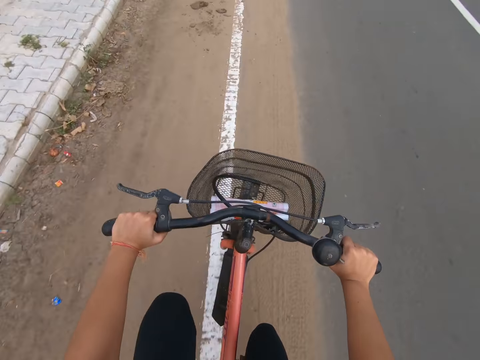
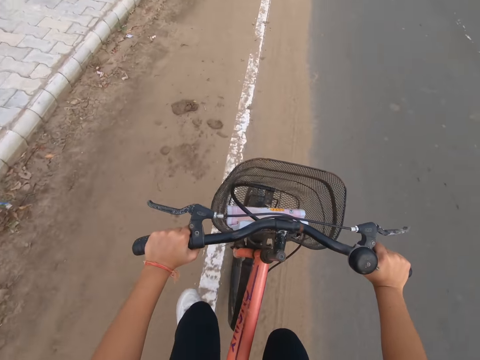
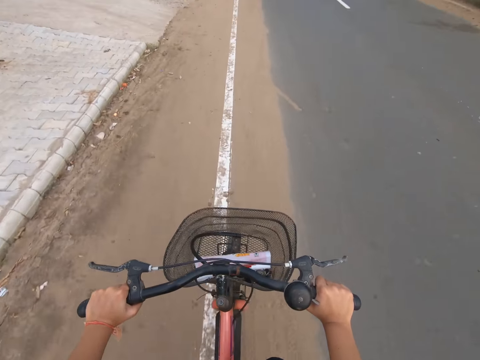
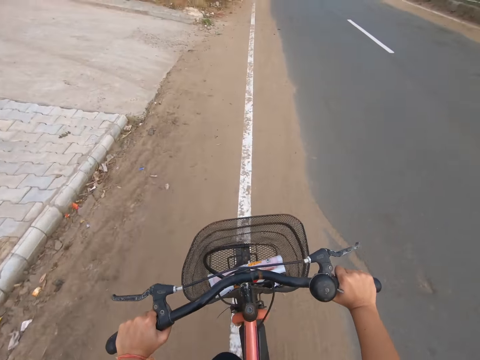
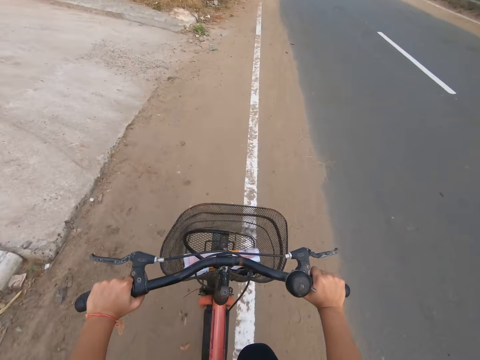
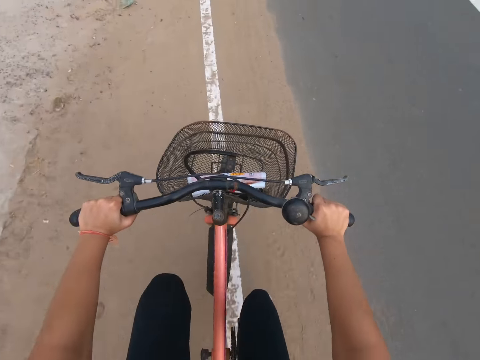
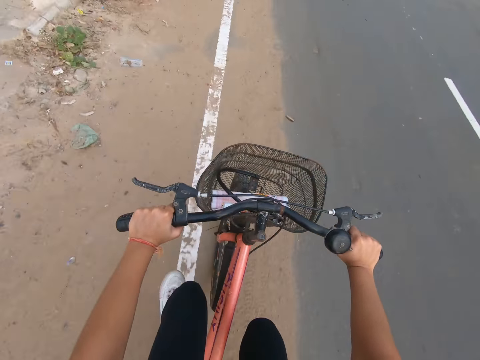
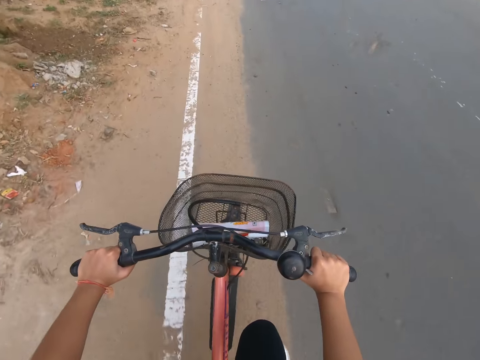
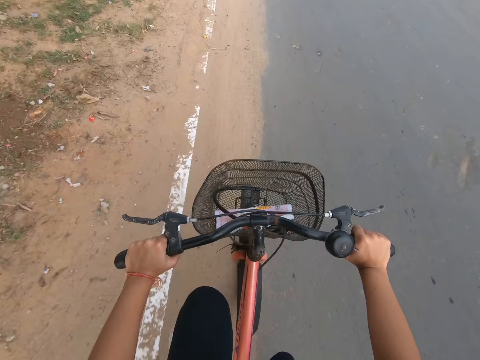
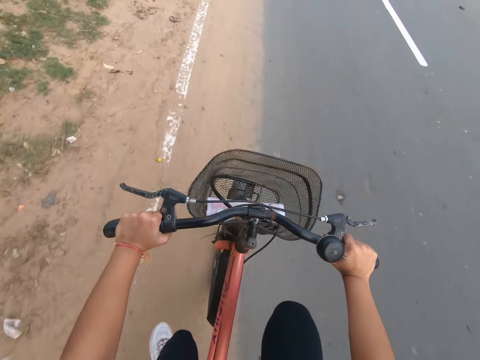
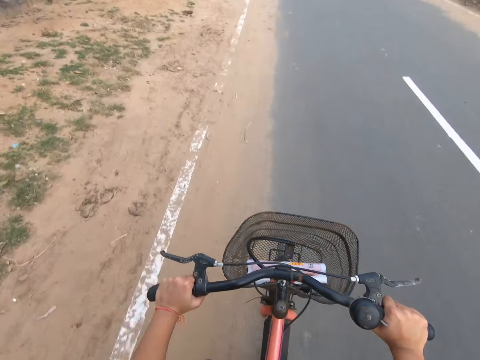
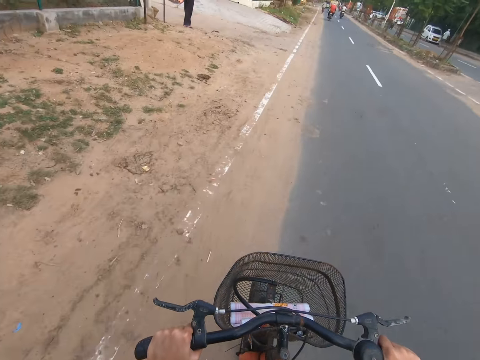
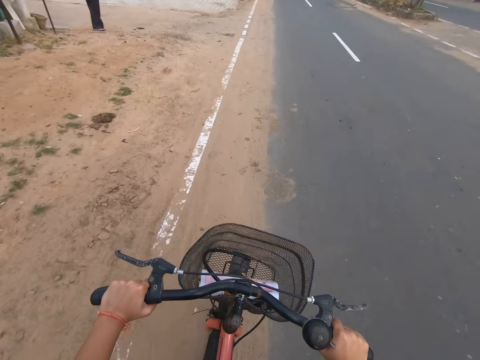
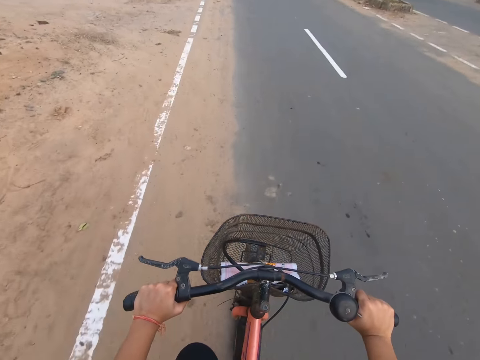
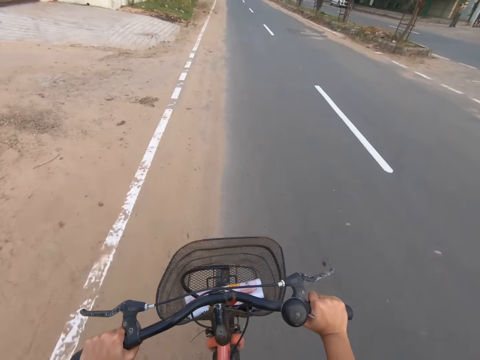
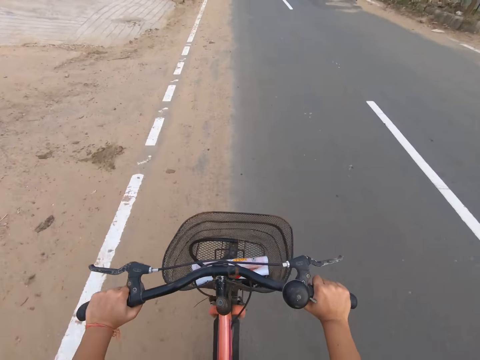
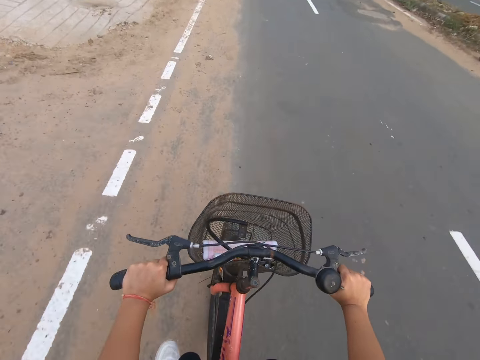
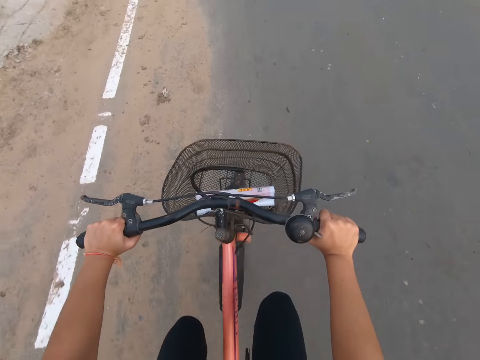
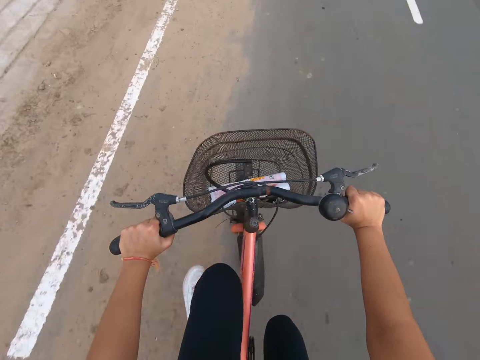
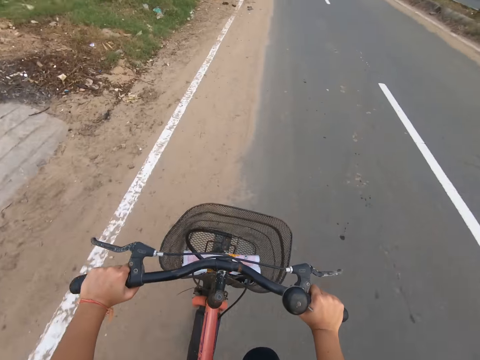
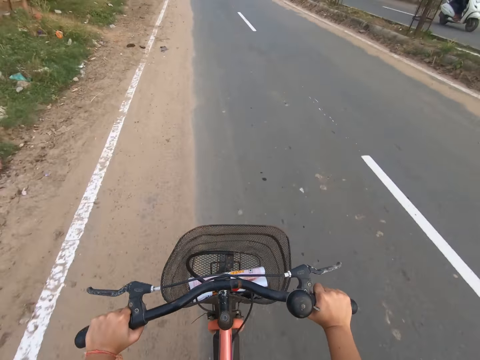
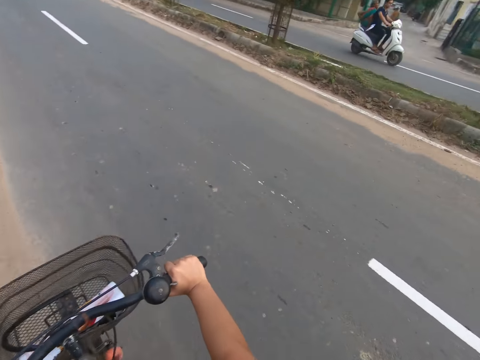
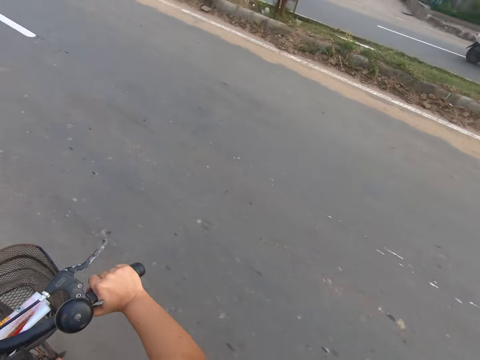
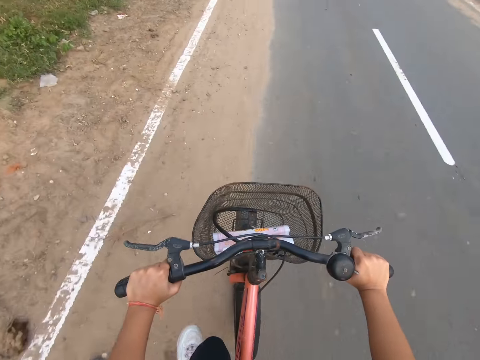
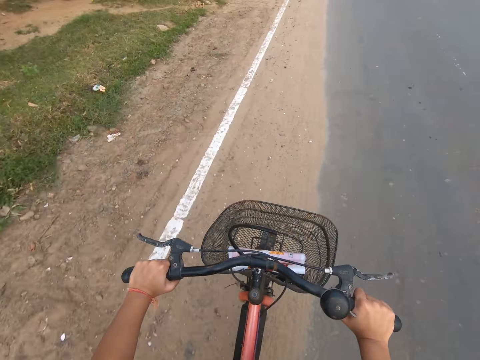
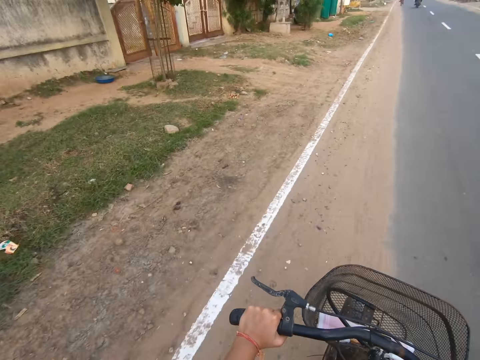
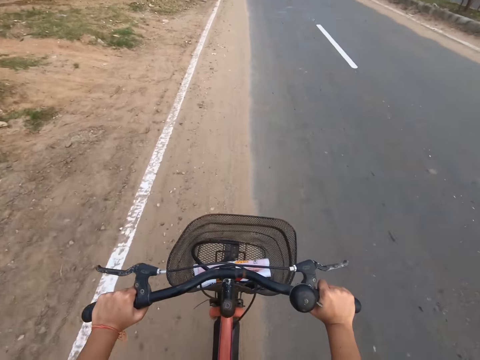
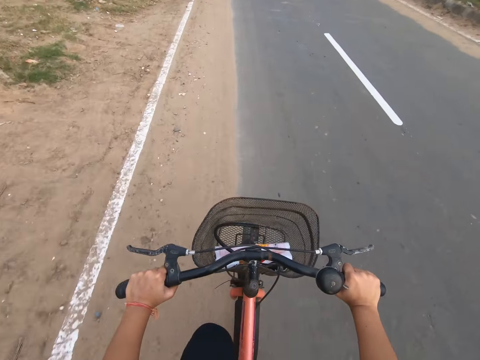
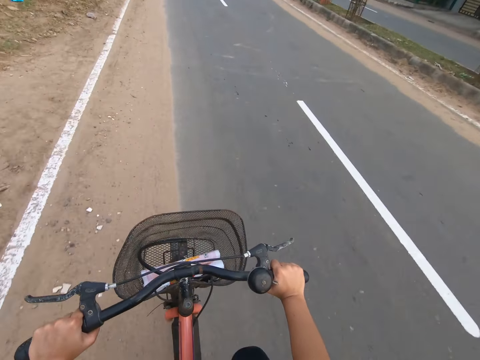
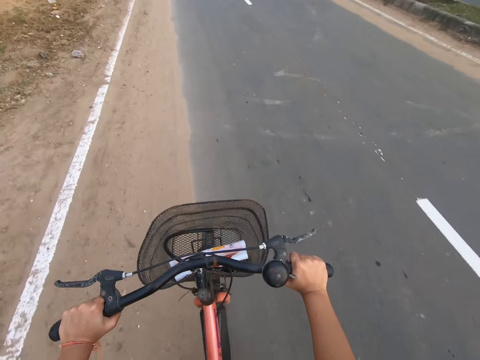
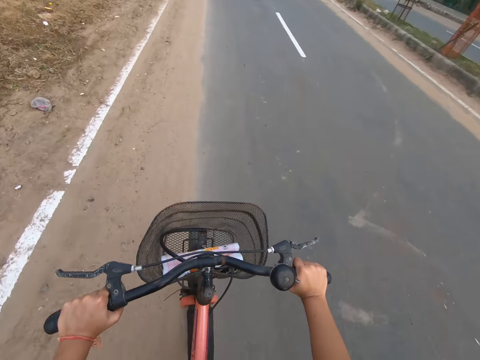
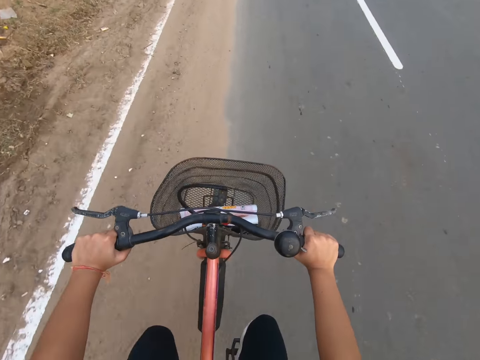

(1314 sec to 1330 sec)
The camera wearer rides the bicycle on the road.

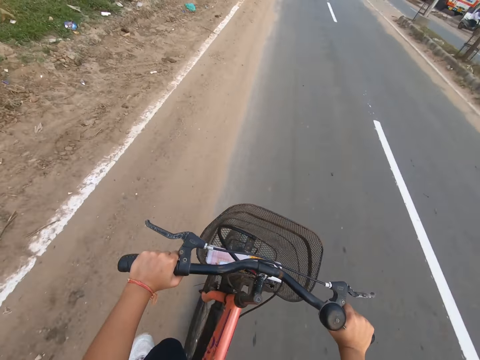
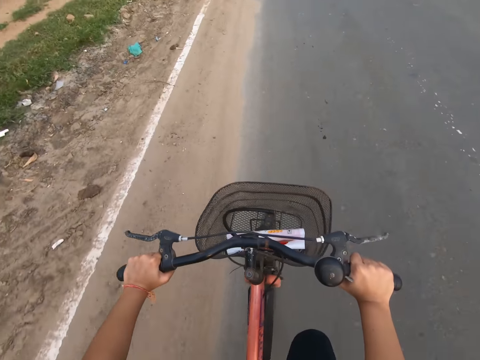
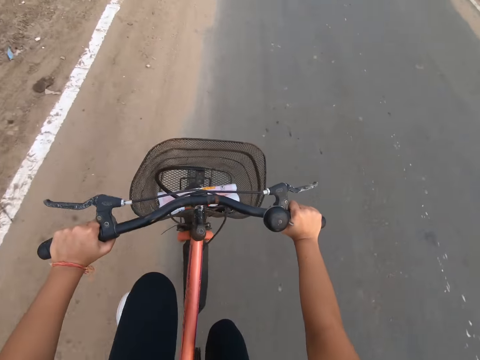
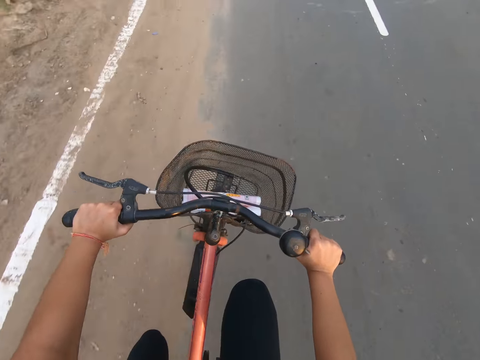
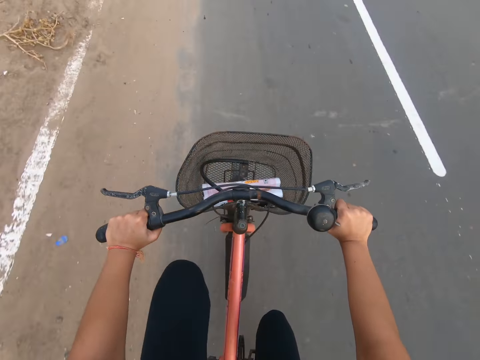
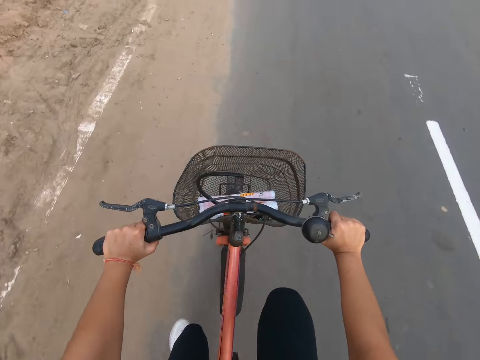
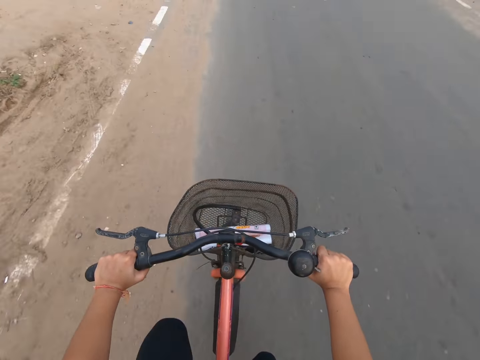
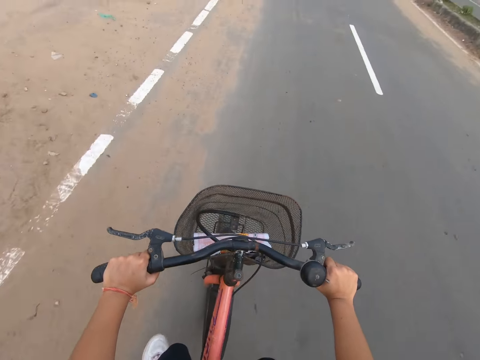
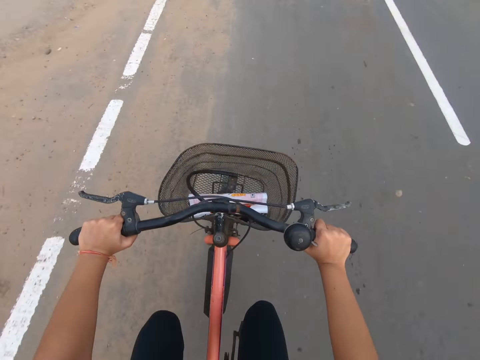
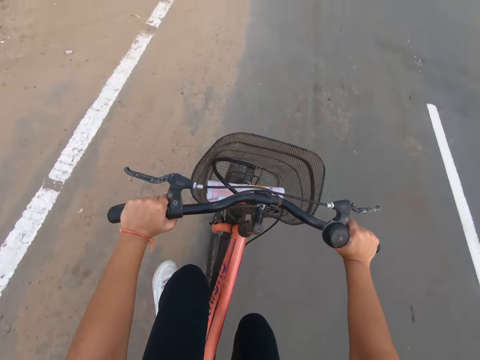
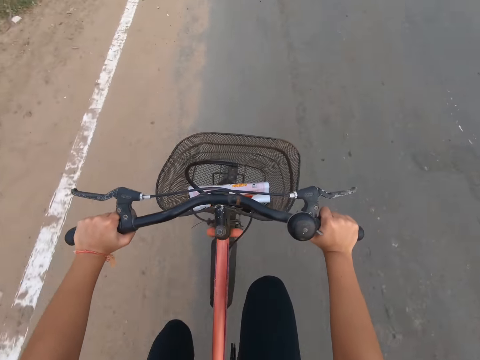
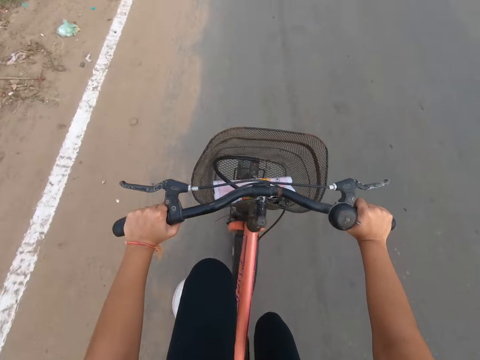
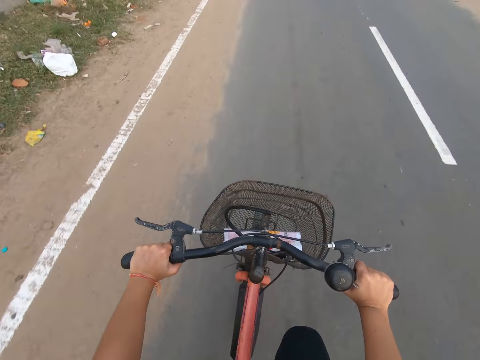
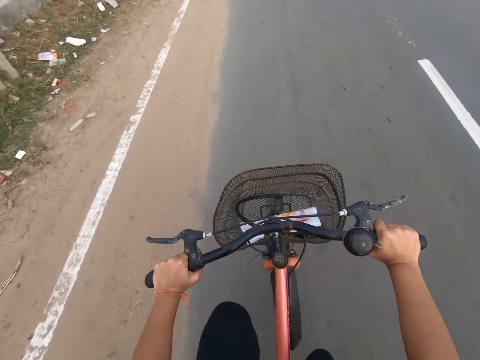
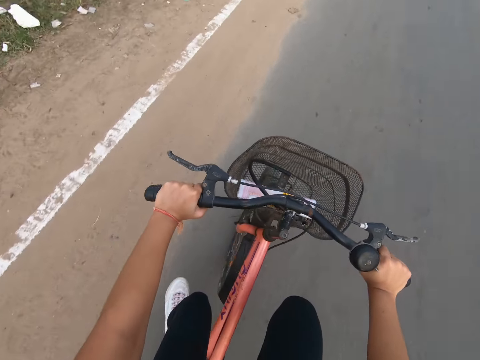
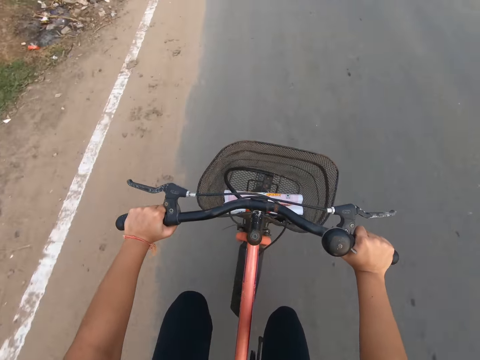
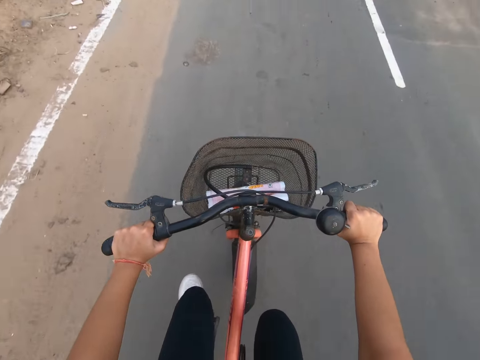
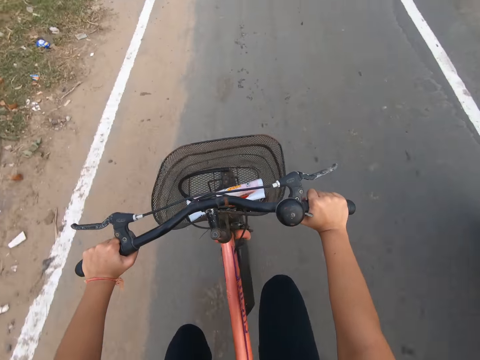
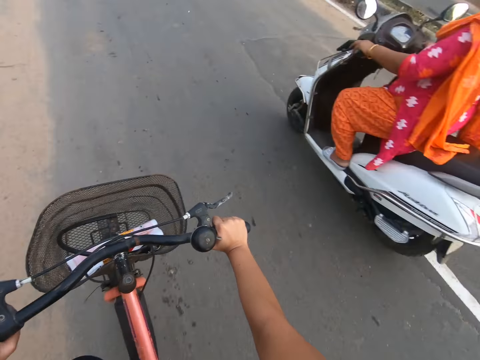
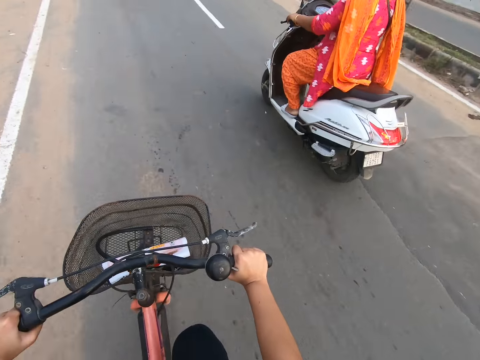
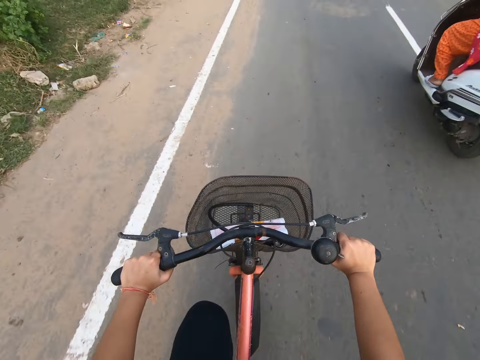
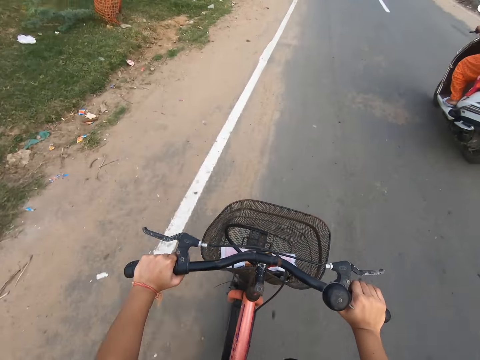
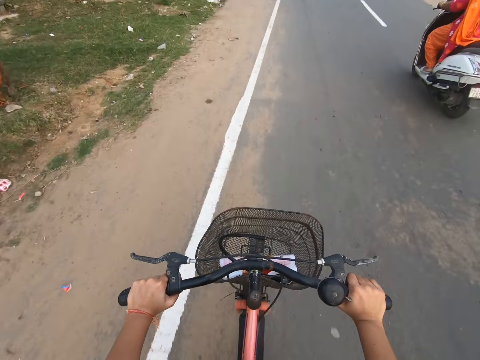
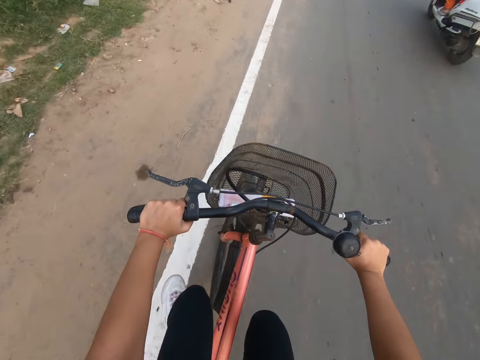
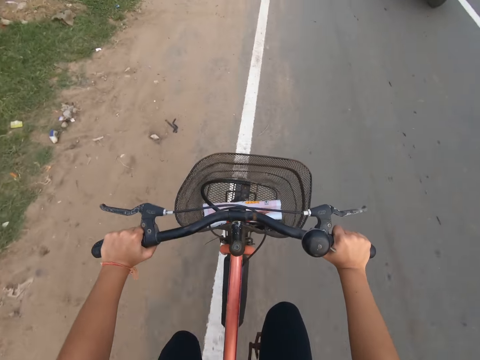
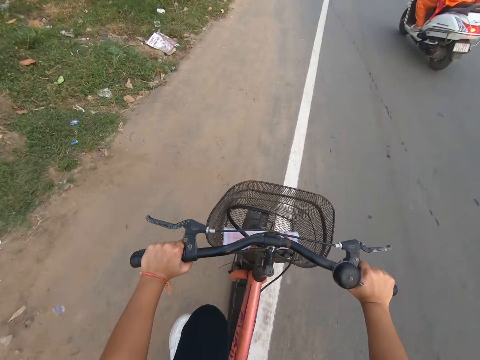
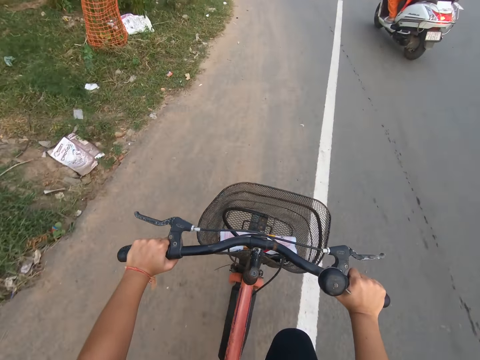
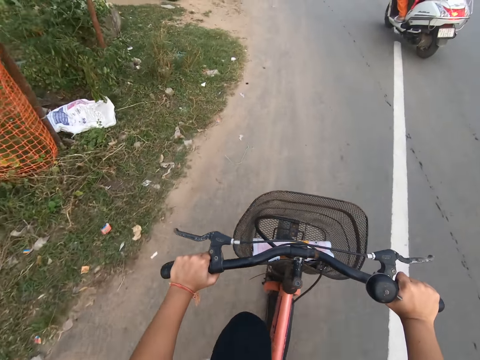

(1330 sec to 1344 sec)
A woman rides a vespa past the camera wearer.
